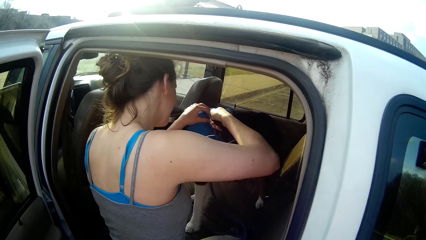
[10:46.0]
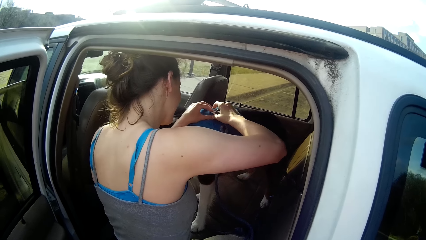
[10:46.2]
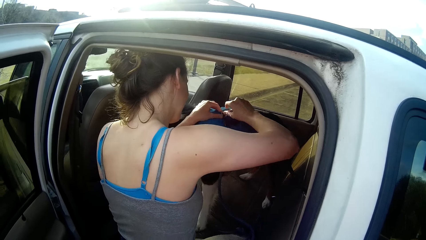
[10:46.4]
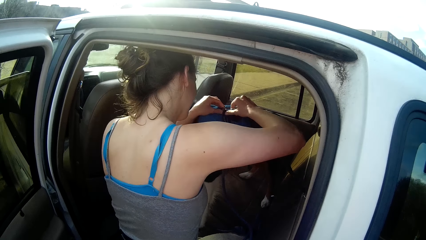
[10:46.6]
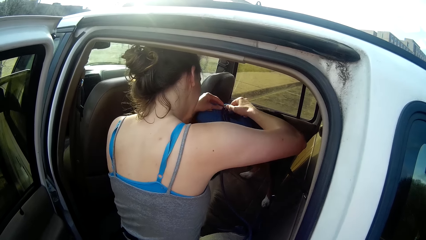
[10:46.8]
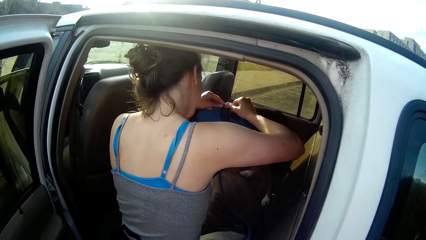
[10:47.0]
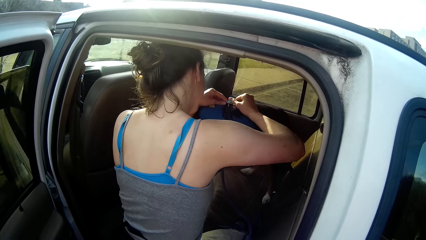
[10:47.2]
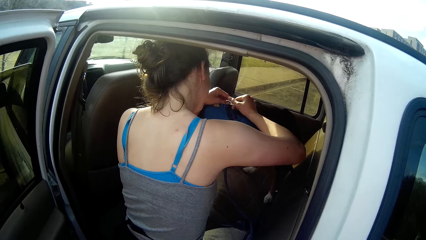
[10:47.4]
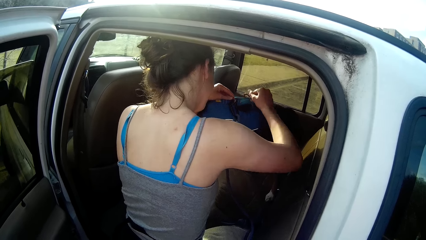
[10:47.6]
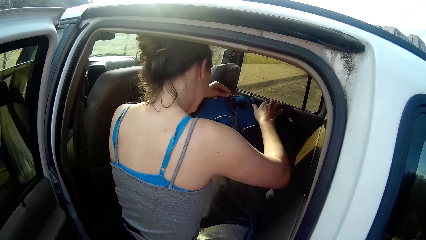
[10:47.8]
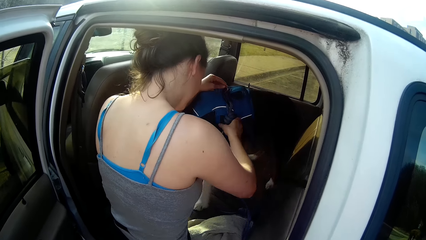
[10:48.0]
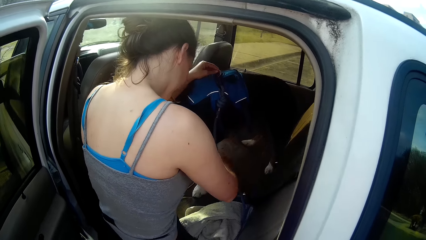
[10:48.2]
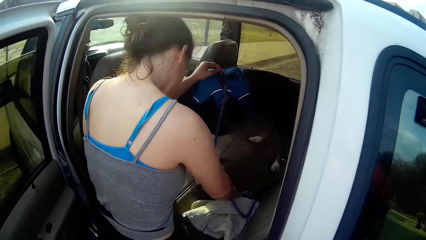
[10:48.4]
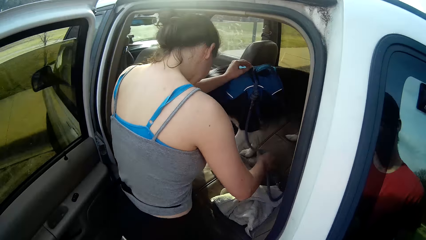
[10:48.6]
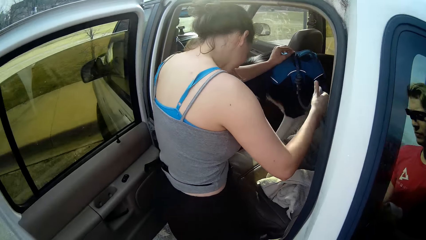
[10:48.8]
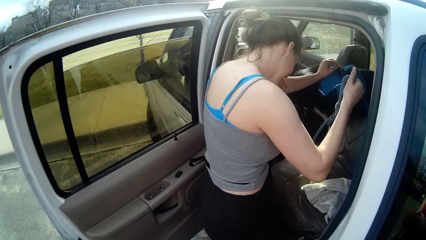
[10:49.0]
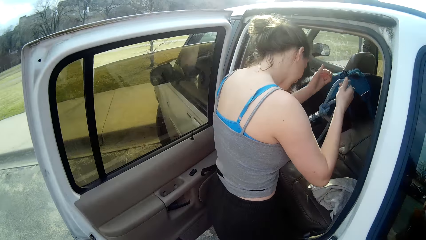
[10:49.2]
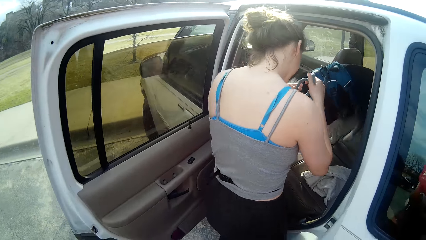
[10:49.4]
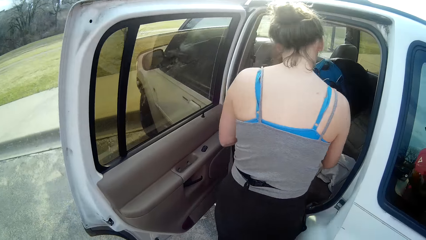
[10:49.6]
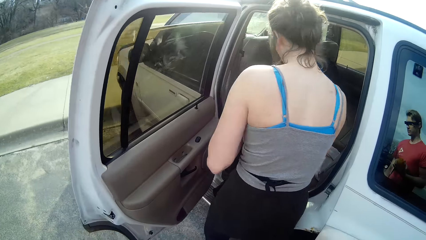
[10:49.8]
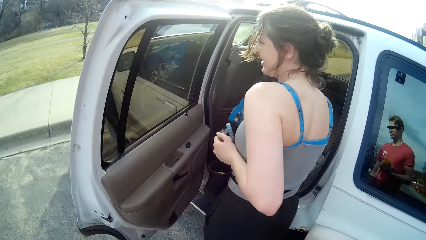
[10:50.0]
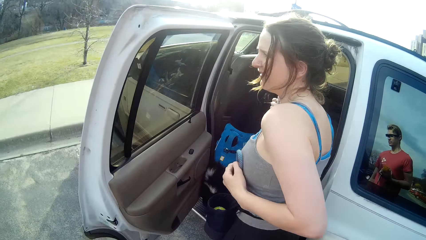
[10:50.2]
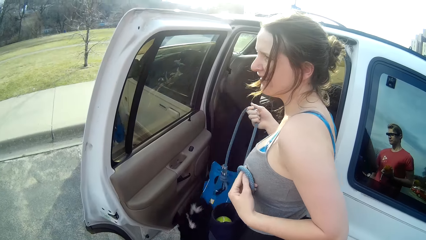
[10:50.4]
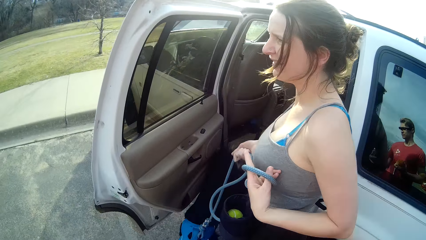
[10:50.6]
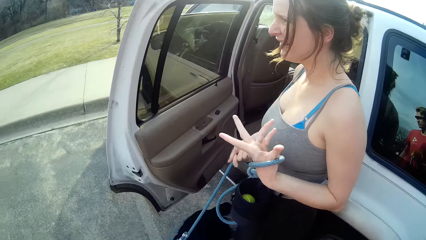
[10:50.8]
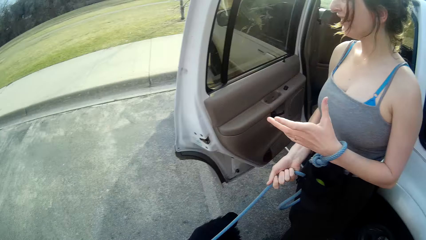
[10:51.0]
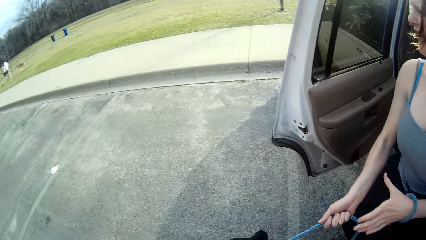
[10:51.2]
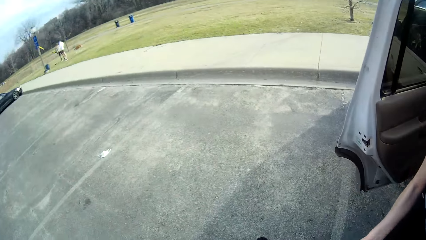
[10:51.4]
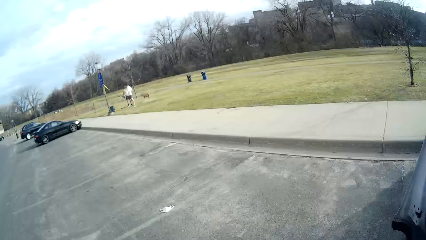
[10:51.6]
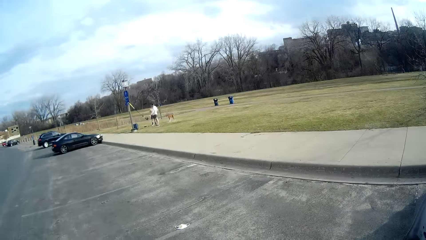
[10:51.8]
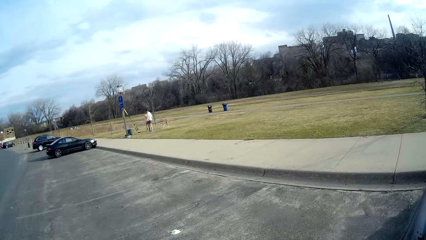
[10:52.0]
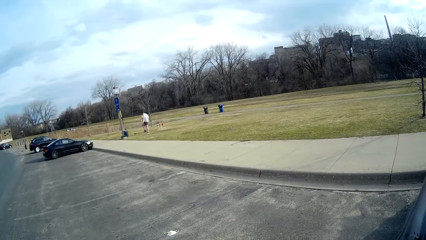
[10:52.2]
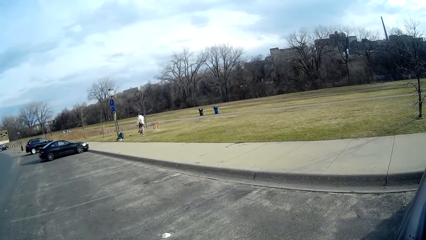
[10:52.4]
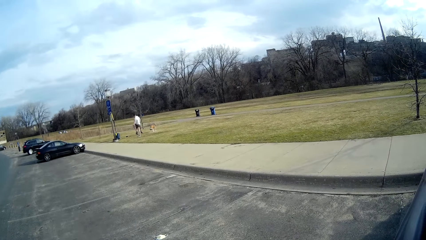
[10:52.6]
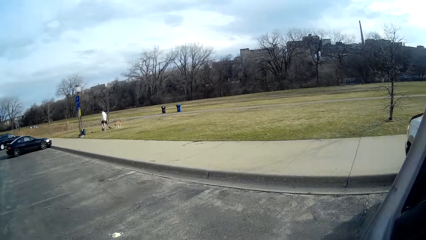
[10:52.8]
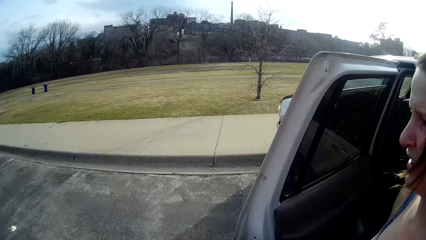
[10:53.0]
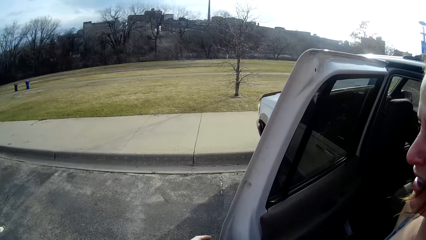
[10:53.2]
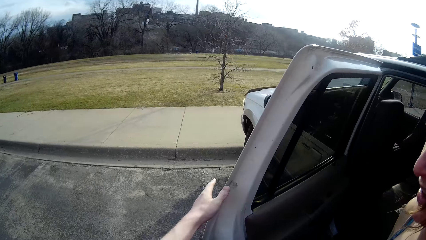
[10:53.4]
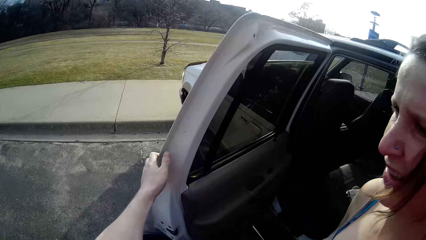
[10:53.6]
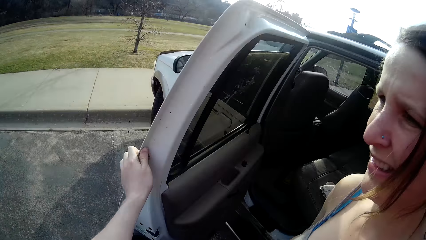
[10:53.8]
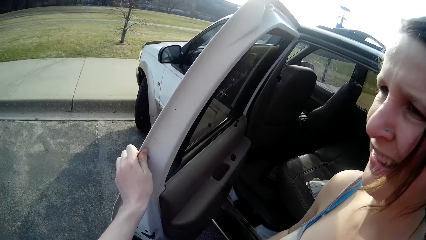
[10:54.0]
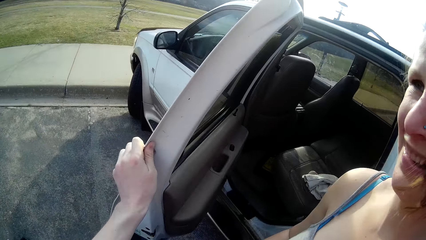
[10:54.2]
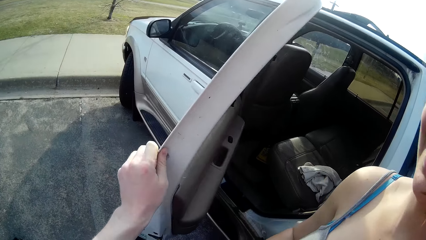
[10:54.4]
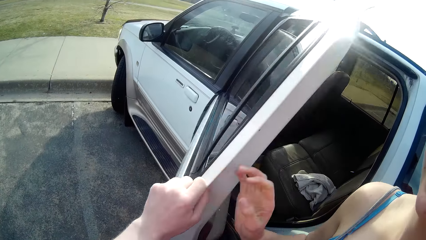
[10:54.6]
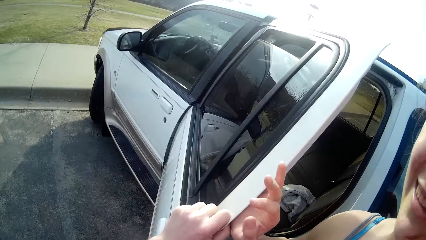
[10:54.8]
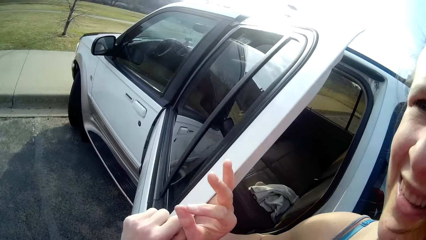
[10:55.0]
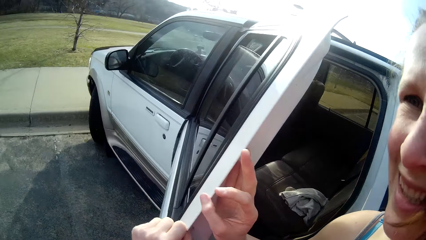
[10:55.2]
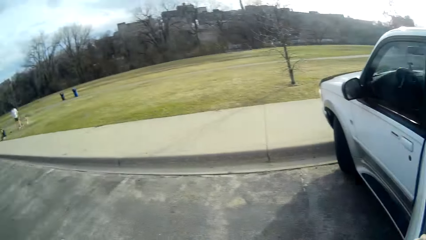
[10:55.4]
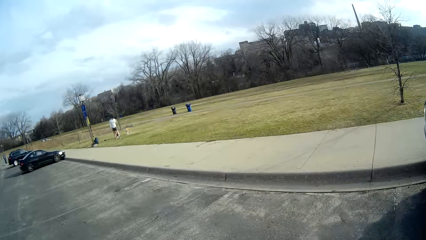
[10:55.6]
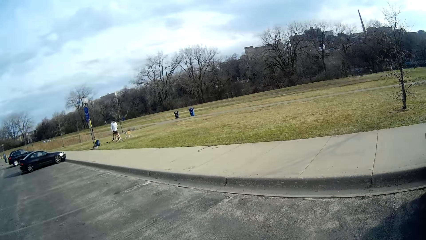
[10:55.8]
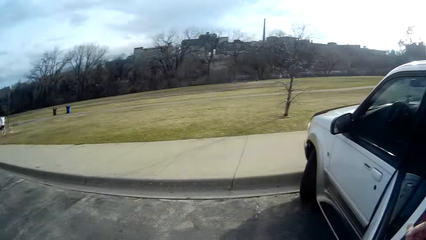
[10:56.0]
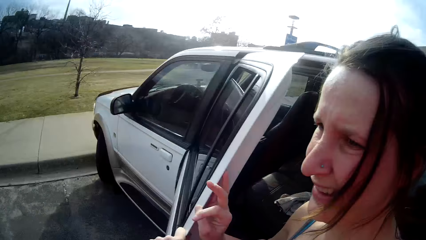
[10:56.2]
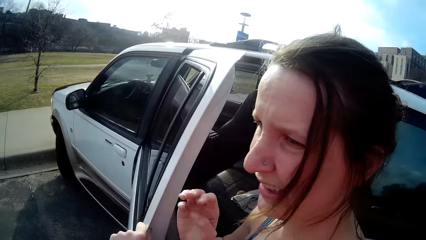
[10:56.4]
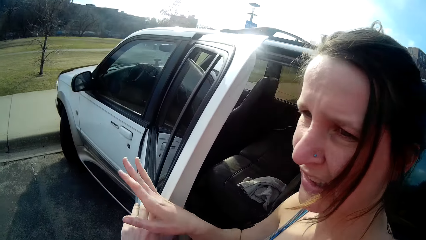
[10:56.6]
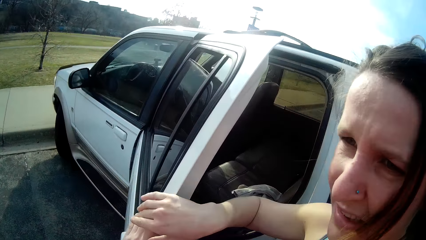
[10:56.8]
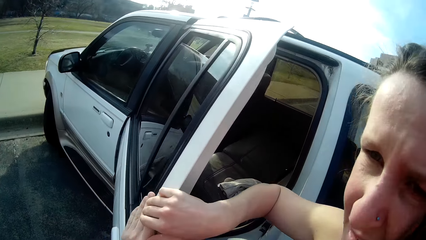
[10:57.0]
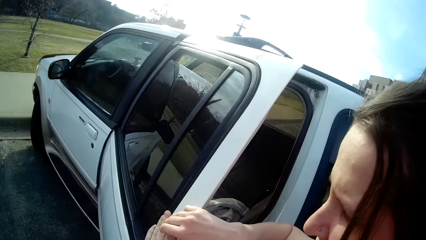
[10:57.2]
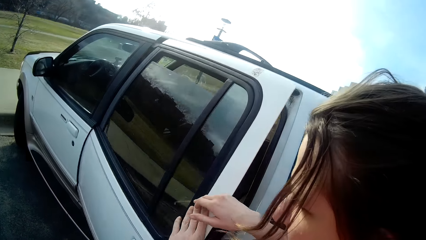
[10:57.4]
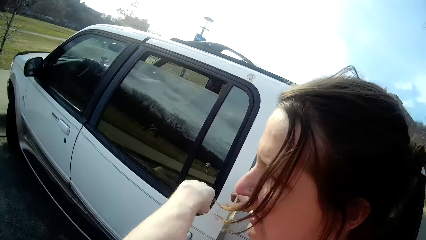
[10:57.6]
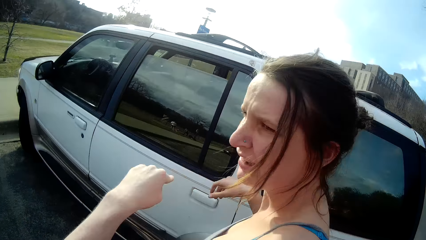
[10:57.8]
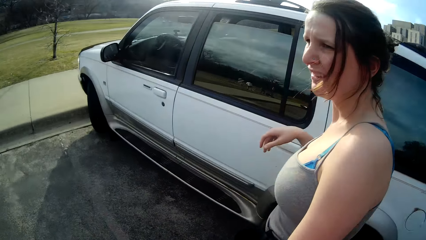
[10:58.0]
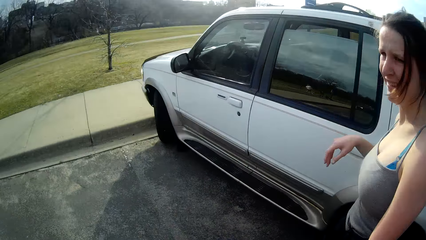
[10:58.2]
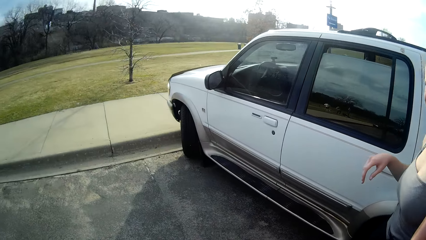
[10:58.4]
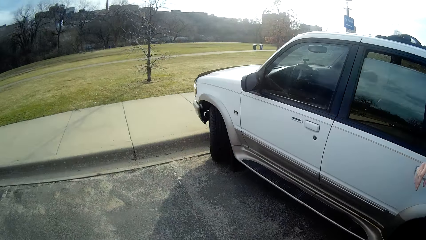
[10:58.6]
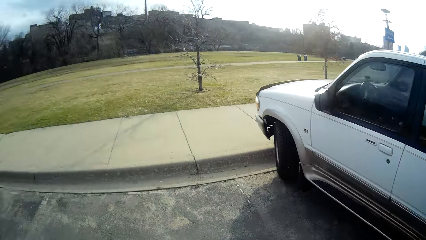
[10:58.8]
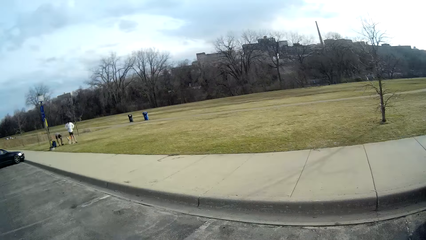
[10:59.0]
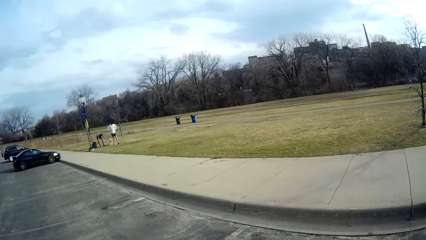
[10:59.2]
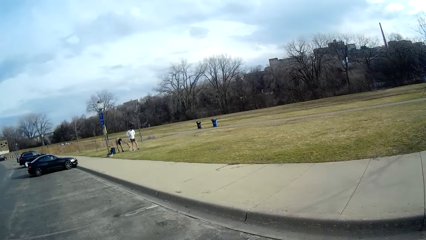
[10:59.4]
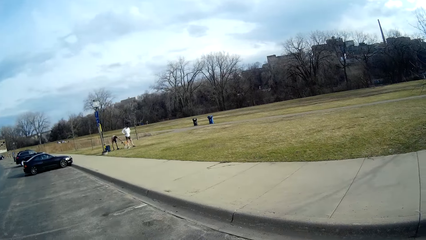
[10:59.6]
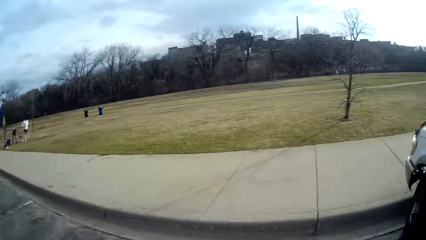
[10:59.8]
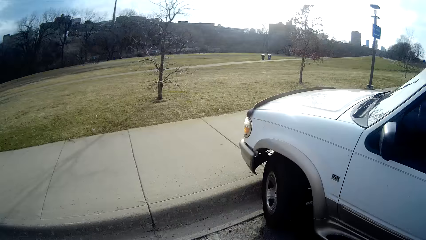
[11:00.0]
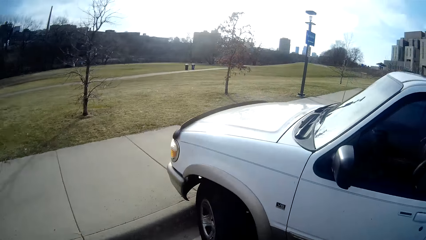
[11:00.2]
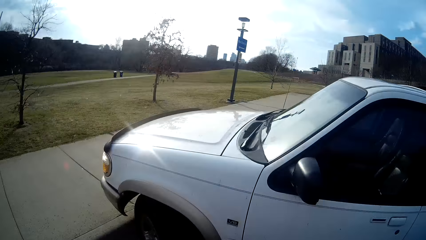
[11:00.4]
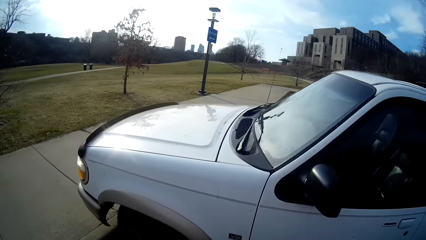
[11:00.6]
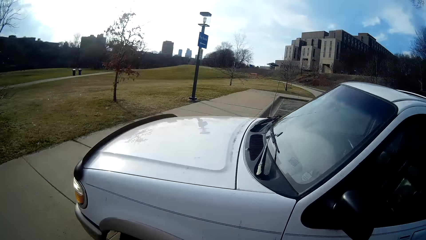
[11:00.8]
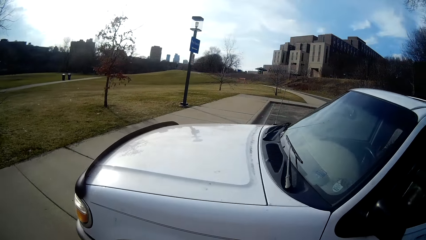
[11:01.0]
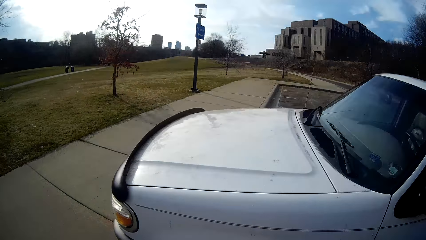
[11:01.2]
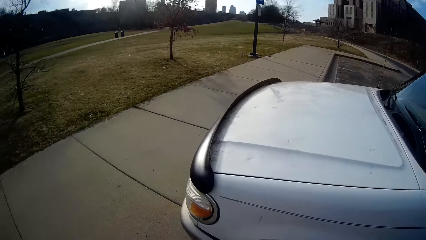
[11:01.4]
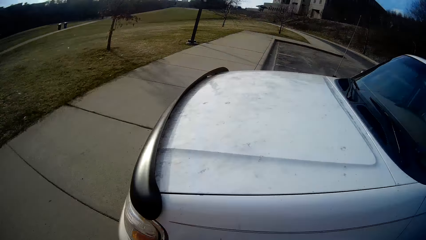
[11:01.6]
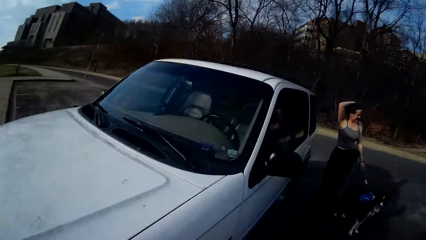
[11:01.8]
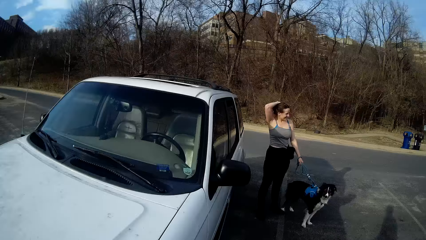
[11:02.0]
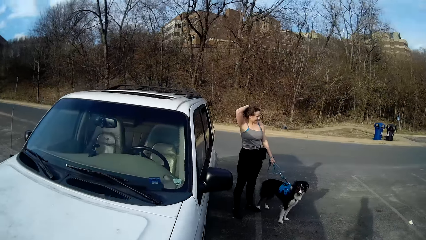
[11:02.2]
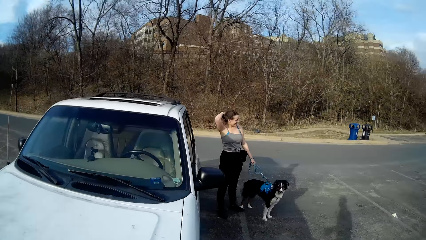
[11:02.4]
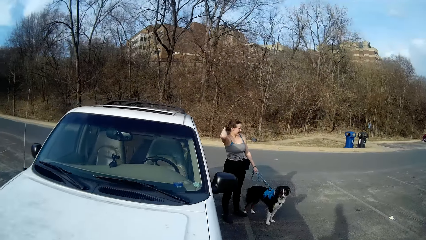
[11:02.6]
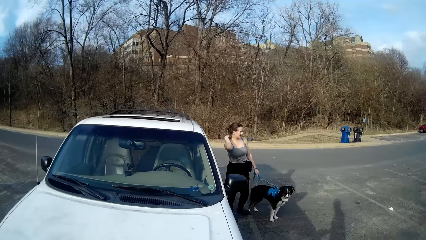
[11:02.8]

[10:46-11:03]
A lady holds the dog's leash and gets the dog out of the car. The camera wearer looks at the field. They interact with the lady. They look around. The camera wearer and the lady hold the car door. The camera wearer and the lady close the car door. The camera wearer walks on the parking lot.
